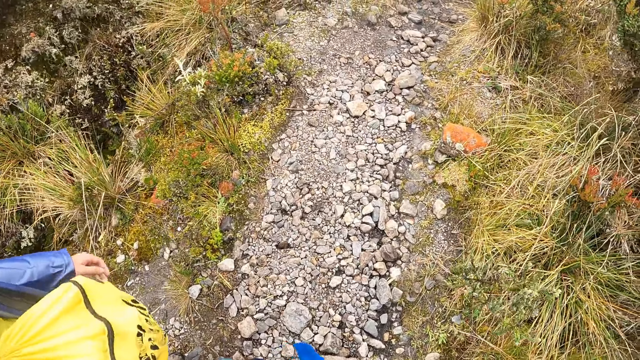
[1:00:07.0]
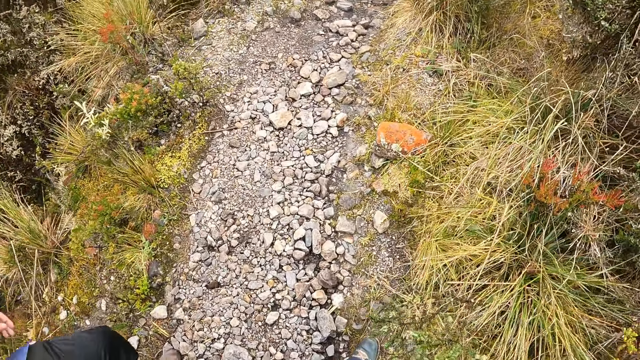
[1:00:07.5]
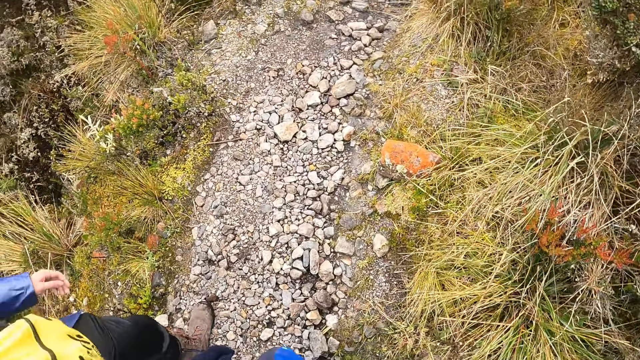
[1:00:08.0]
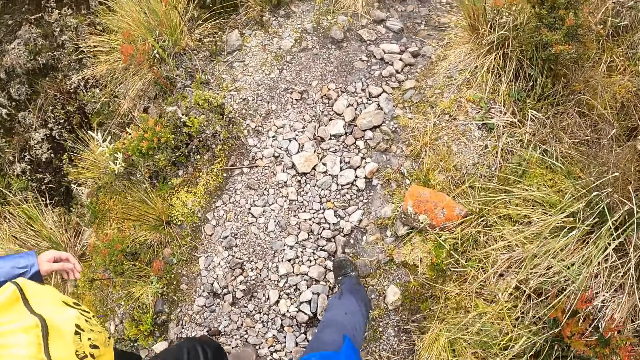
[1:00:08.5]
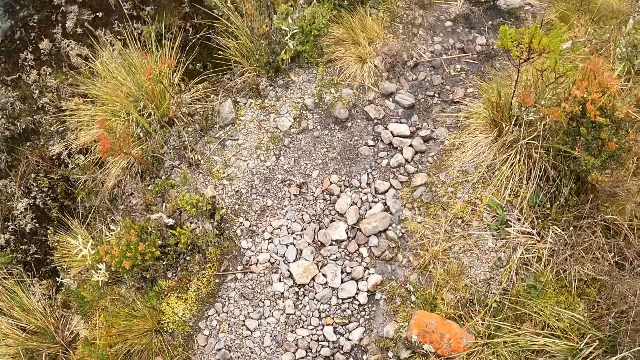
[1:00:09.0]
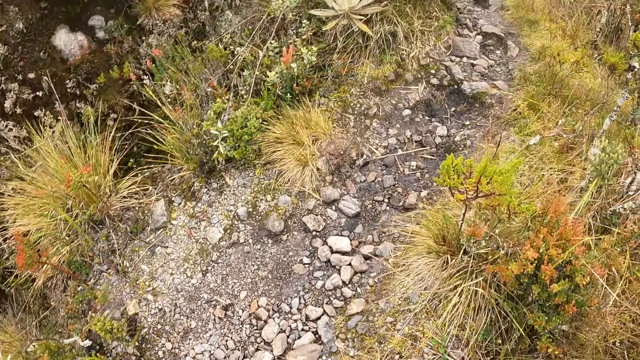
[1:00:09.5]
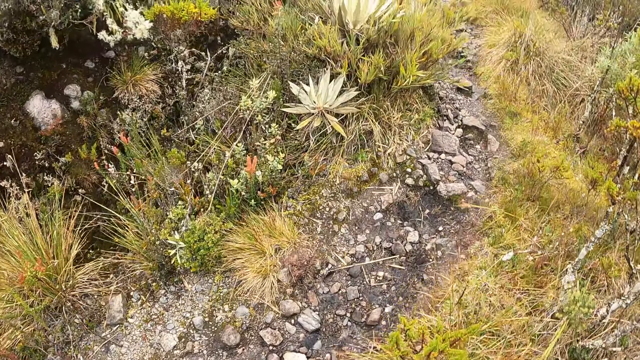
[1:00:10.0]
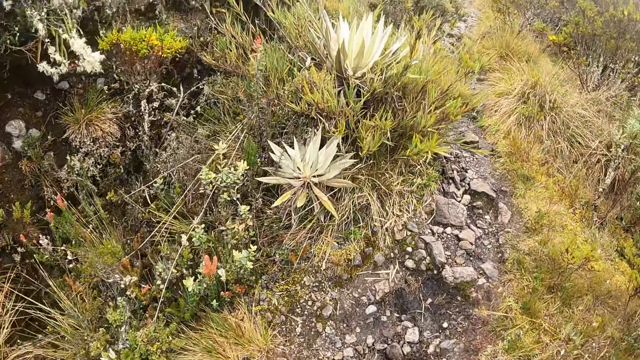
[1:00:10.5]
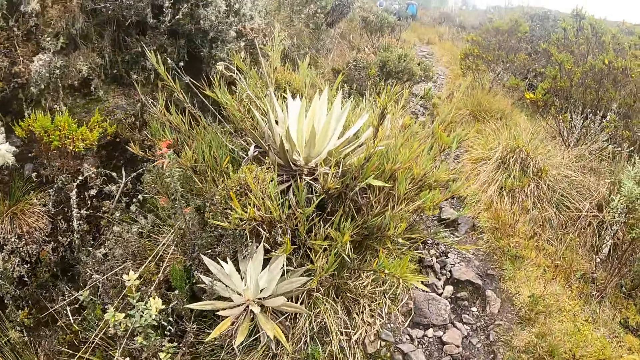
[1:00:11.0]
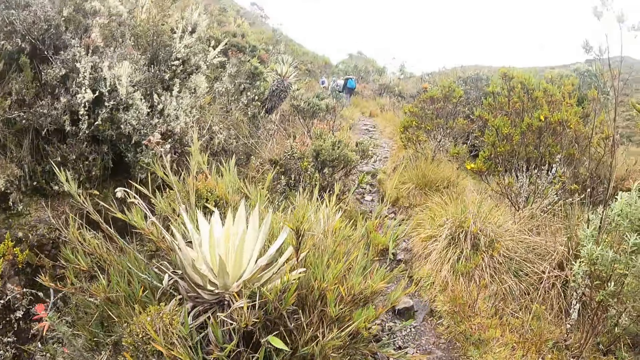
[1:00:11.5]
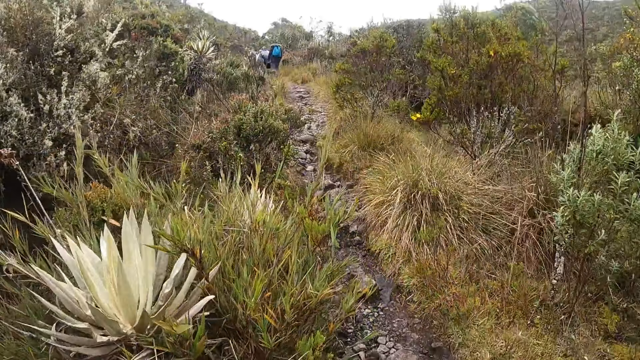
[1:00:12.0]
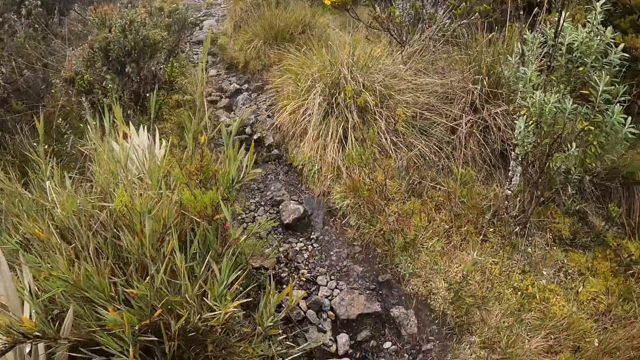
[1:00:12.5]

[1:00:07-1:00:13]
The camera wearer walks.

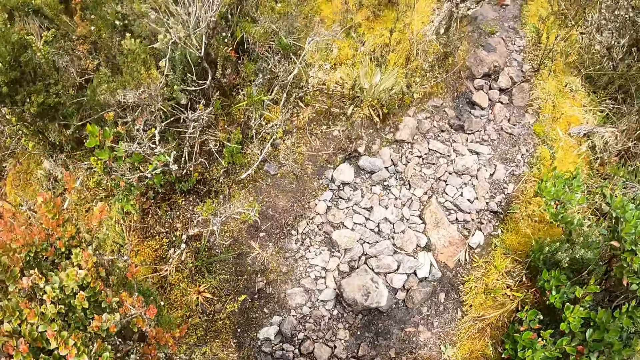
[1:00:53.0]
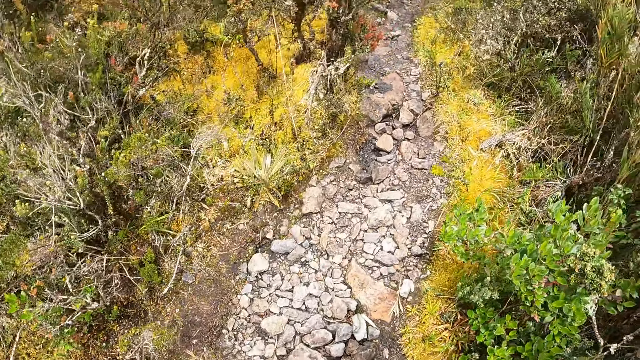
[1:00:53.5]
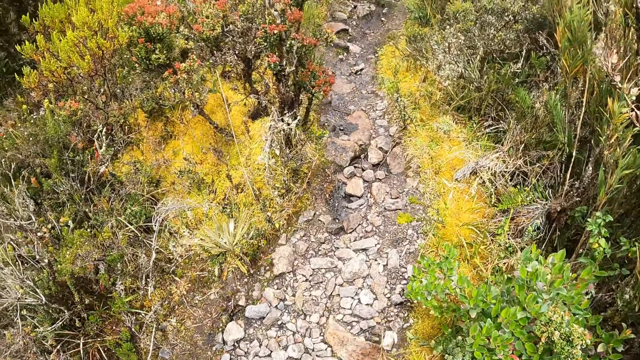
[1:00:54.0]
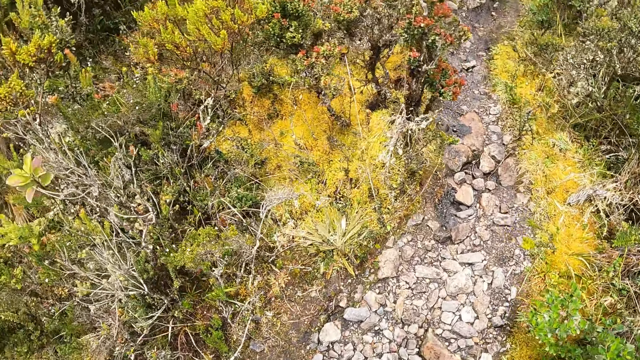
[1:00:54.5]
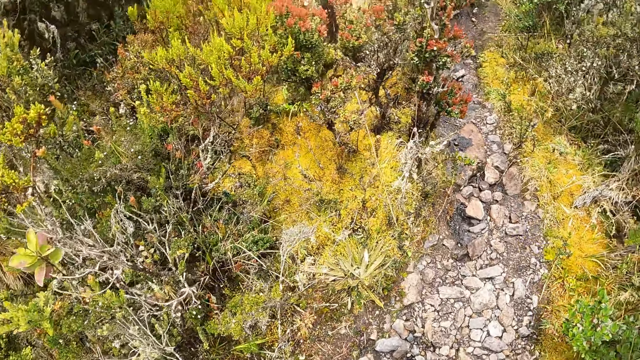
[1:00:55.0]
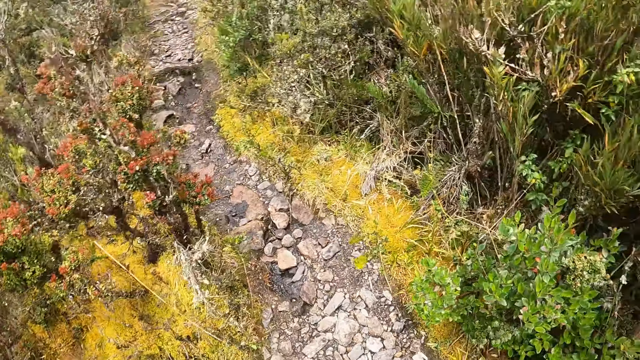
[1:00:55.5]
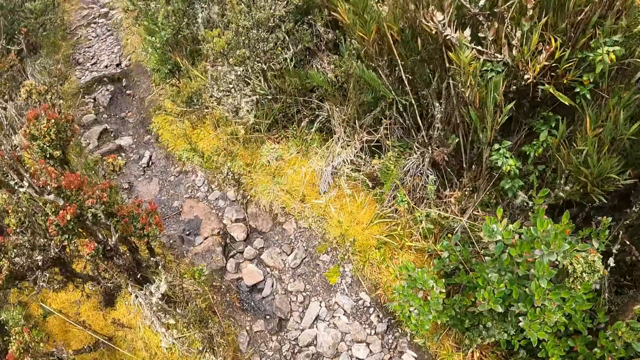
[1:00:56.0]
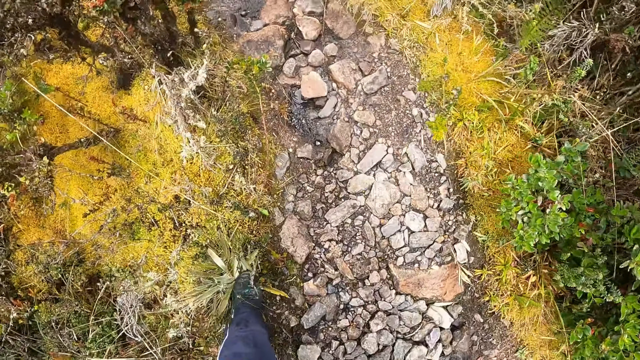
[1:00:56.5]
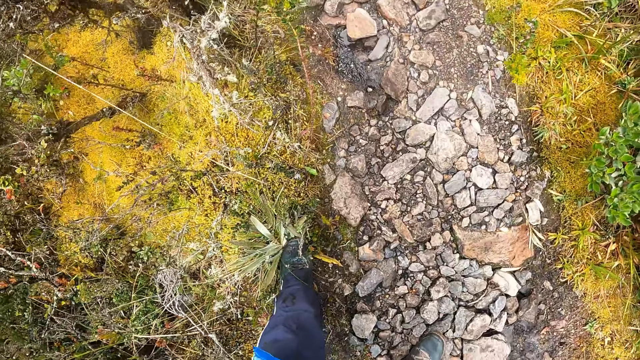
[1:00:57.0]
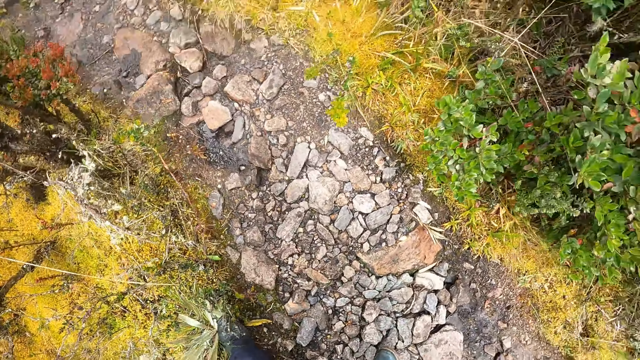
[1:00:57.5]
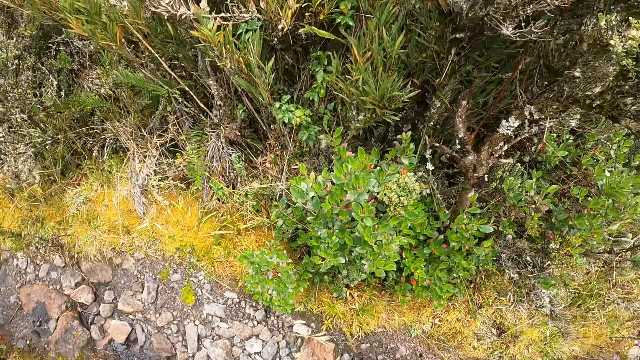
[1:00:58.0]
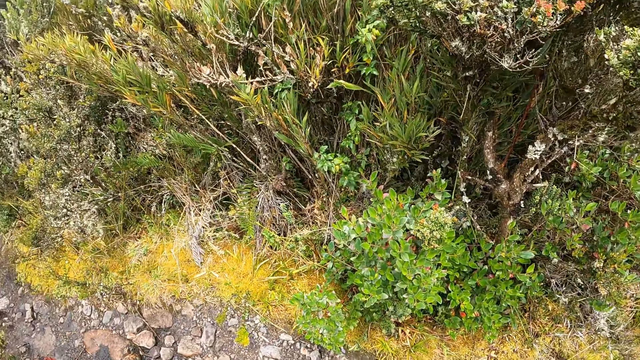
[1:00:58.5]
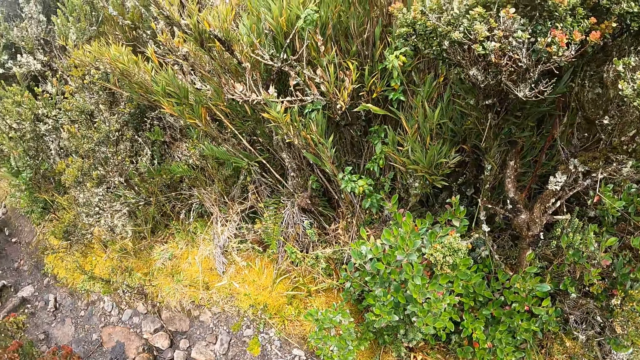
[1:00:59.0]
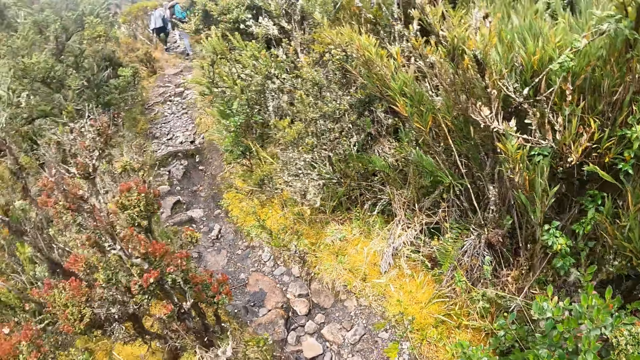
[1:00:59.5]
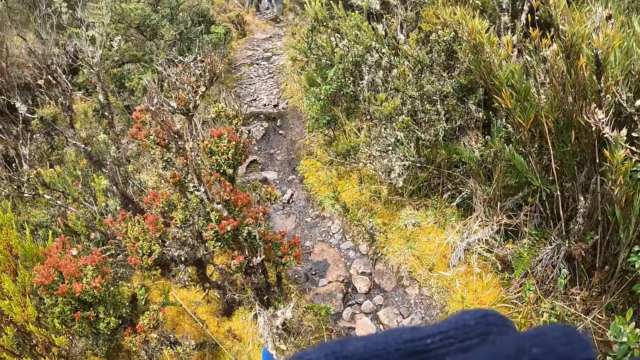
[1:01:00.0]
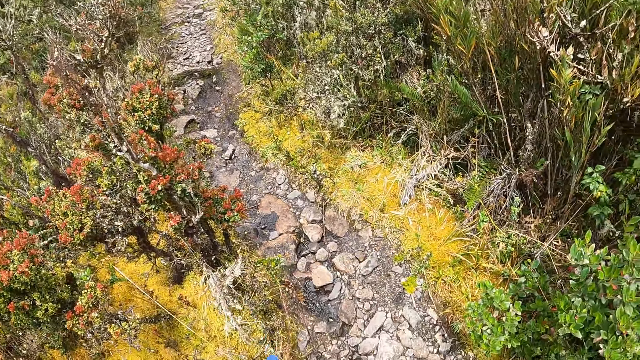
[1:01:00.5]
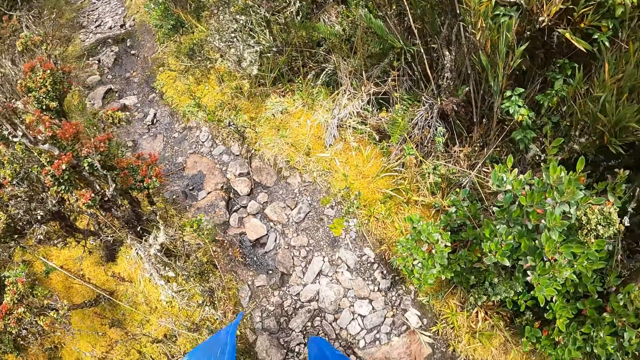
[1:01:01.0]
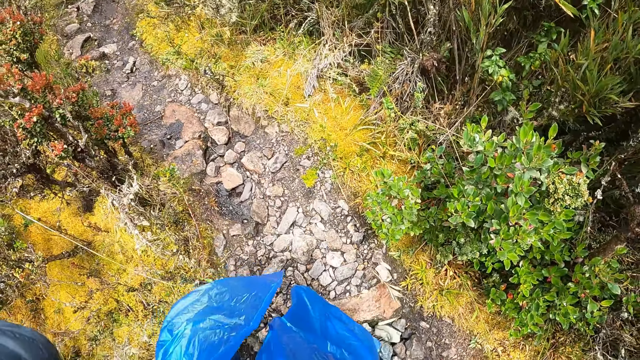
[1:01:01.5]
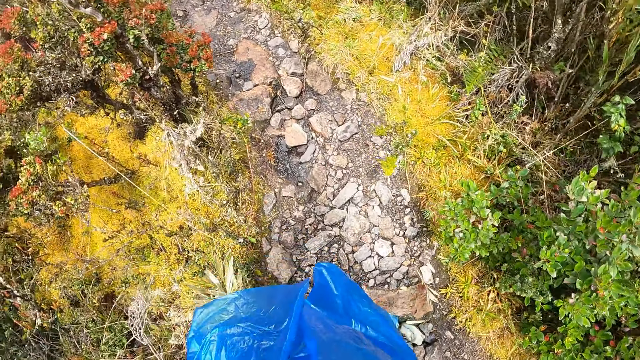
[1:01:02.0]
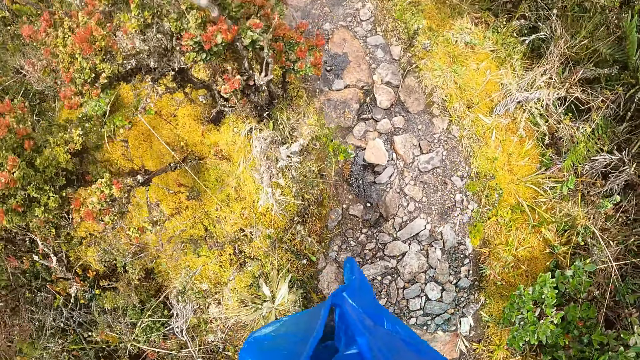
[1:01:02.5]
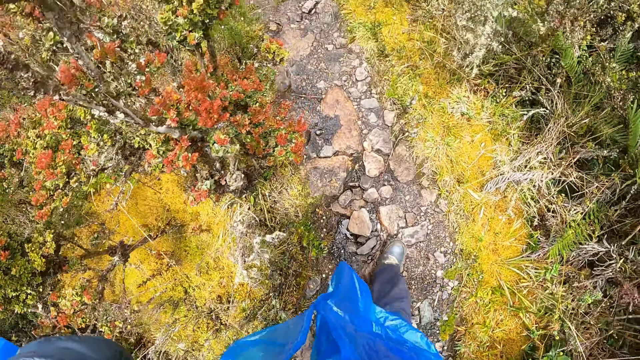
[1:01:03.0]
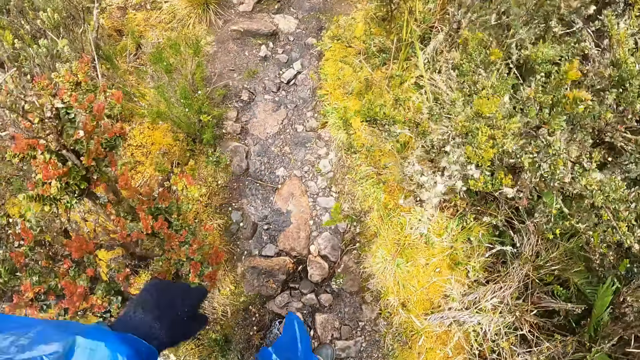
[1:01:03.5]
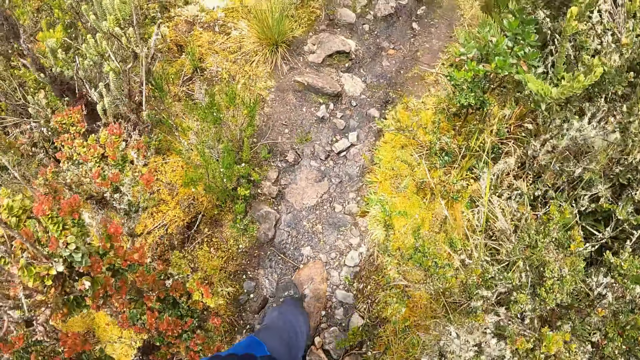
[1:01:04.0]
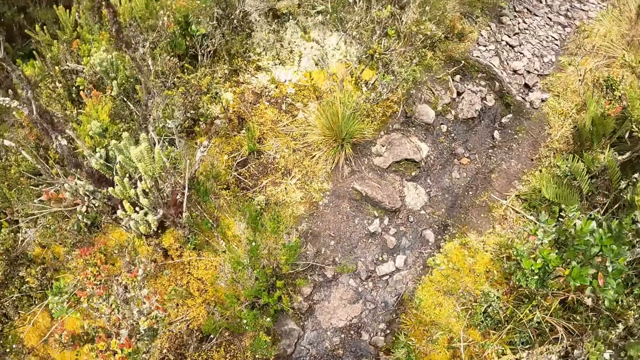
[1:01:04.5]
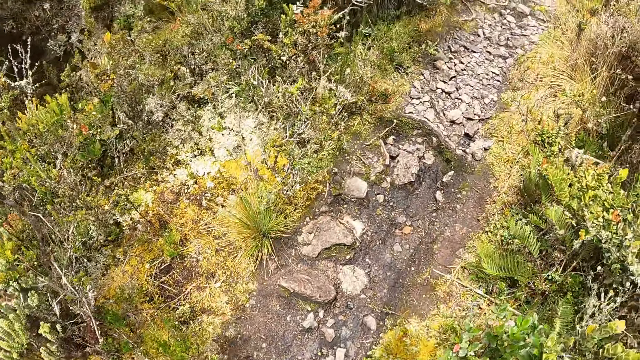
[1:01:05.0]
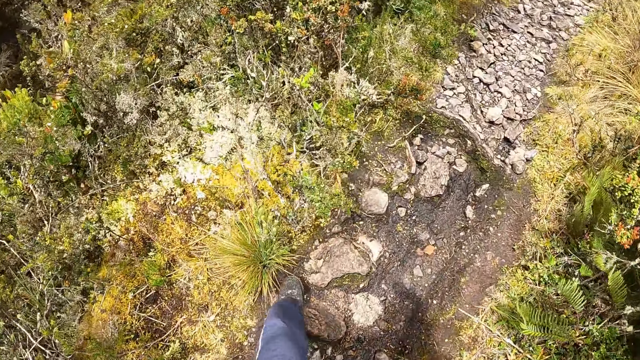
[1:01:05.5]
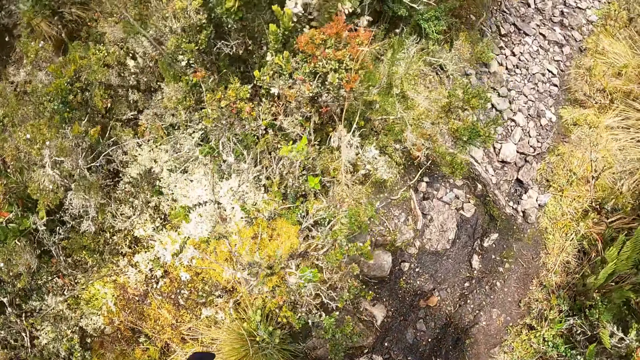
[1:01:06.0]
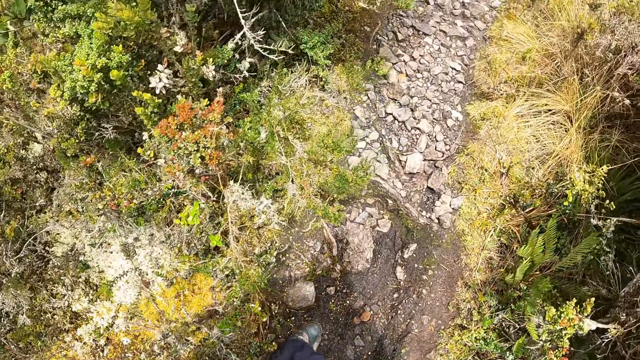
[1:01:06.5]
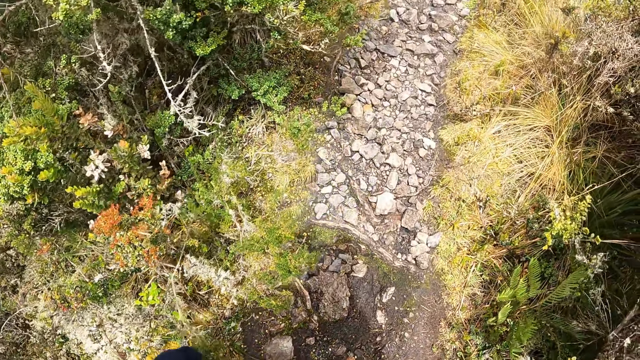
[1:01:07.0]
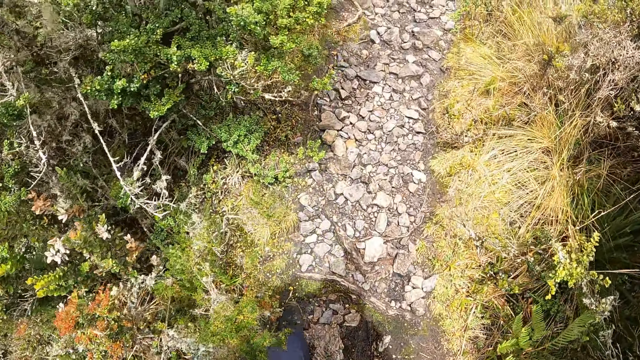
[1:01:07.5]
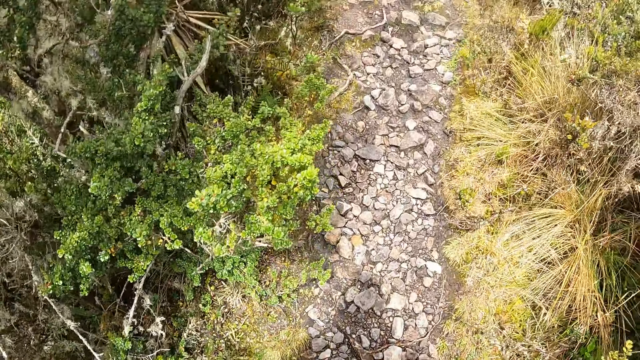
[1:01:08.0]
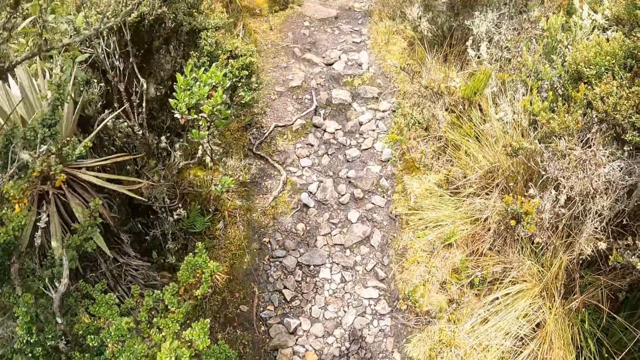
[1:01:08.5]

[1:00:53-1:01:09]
The camera wearer looks around. He touches his face with his left hand. He adjusts the camera. He walks along the bush path with the group of people.
